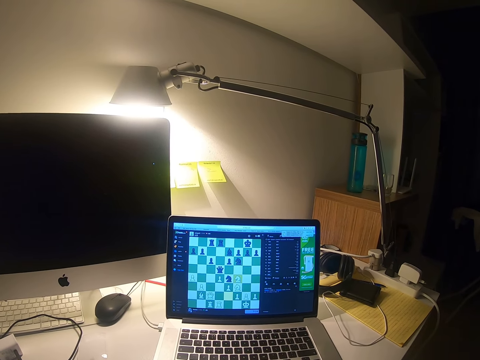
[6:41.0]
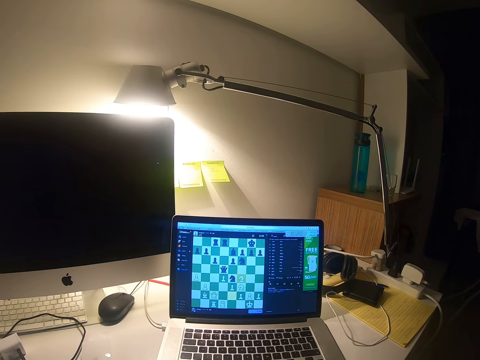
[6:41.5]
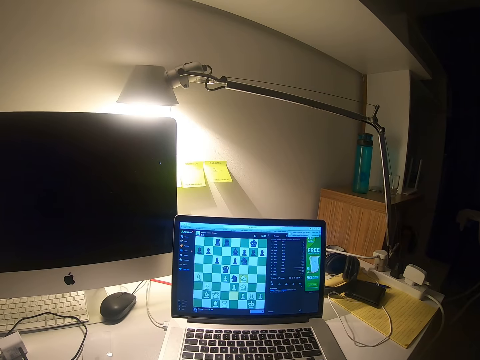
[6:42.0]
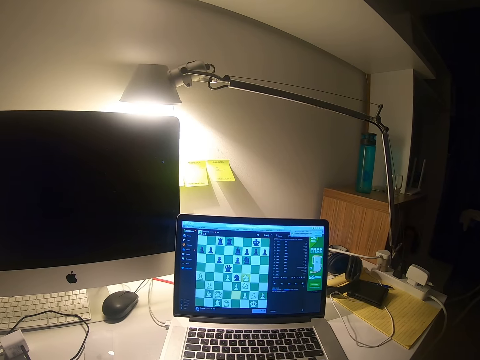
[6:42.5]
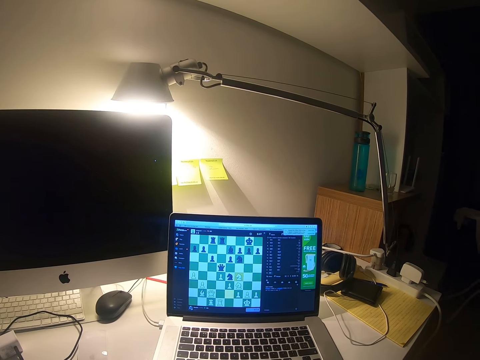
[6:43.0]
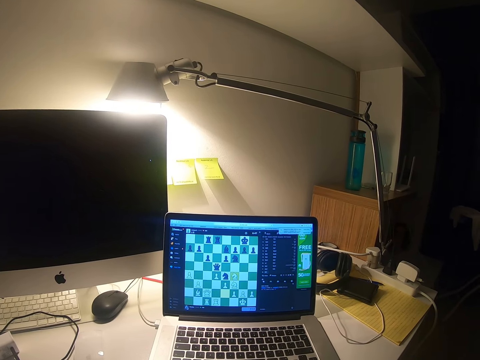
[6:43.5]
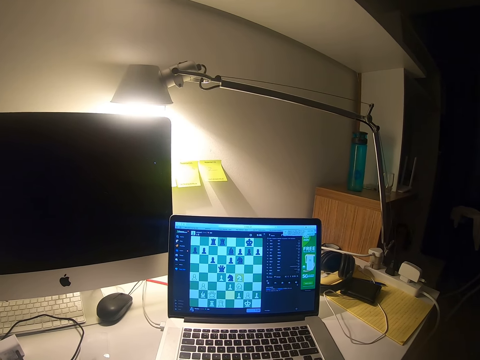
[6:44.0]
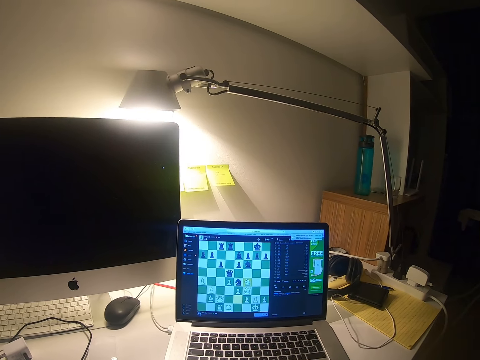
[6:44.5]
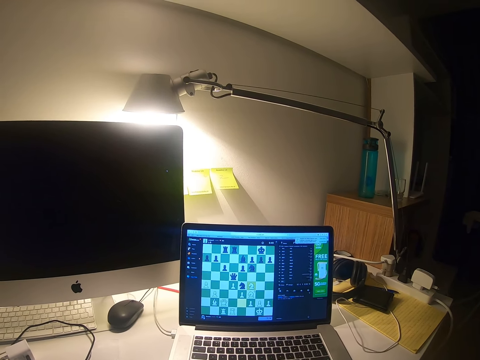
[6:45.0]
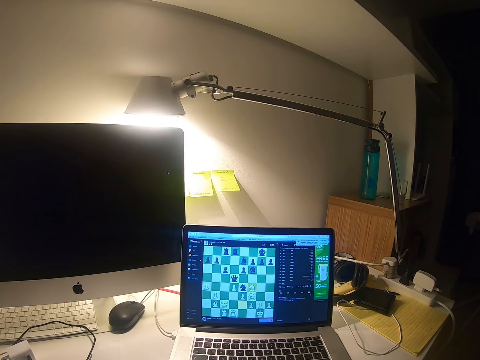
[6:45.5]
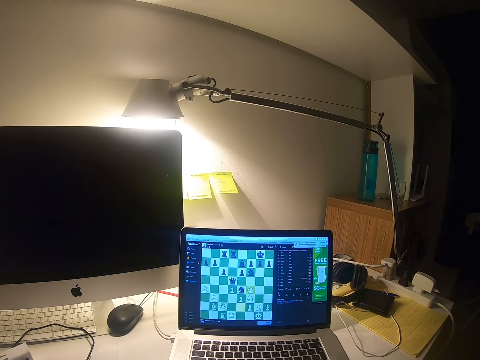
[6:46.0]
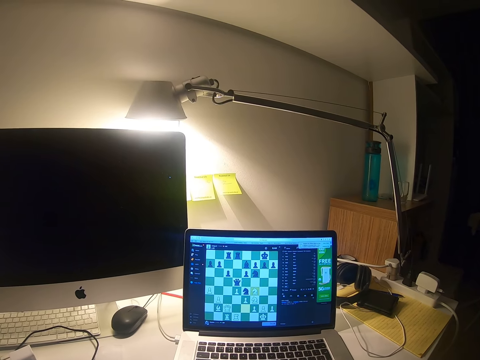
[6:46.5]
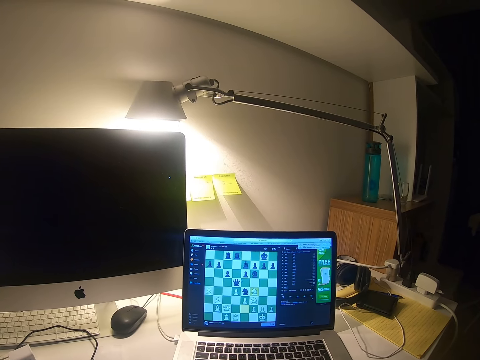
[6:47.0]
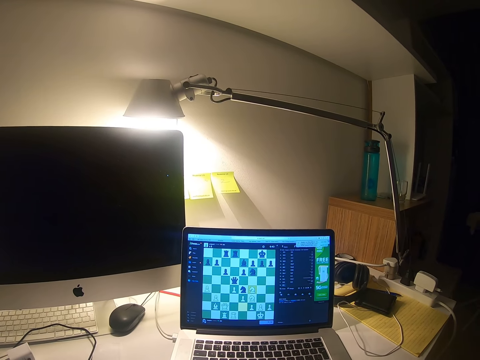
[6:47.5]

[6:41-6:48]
The camera wearer sways a hand.

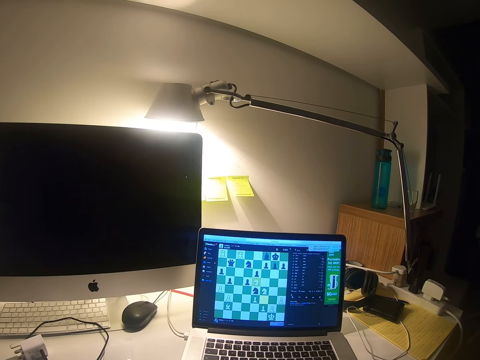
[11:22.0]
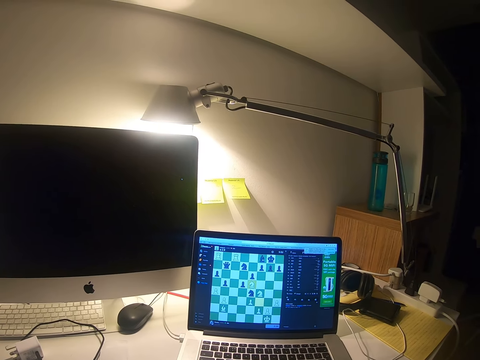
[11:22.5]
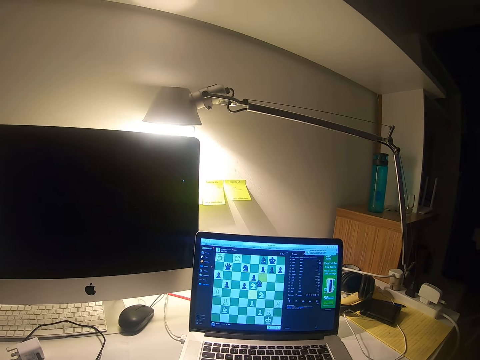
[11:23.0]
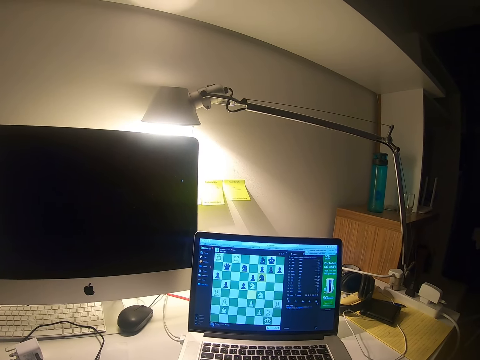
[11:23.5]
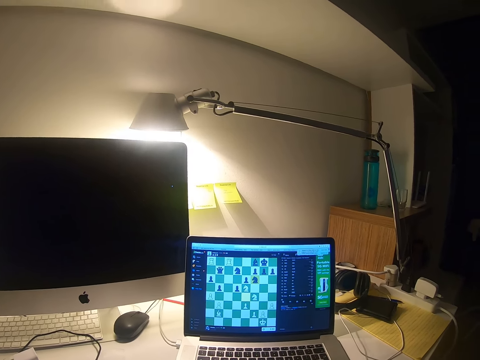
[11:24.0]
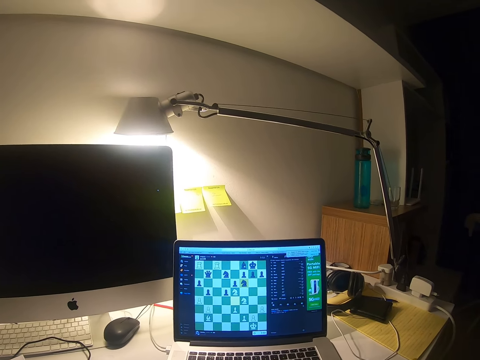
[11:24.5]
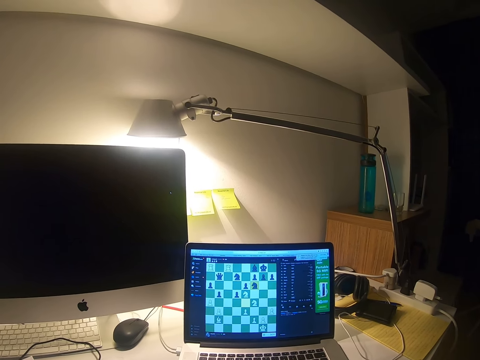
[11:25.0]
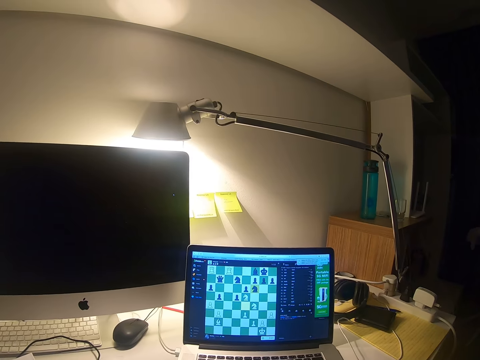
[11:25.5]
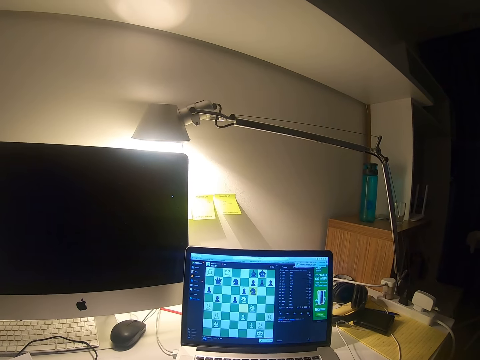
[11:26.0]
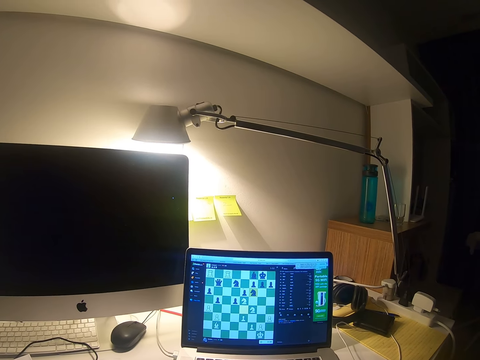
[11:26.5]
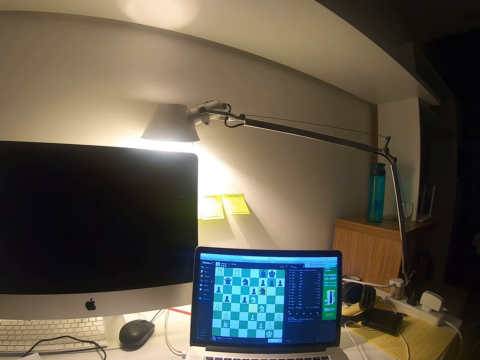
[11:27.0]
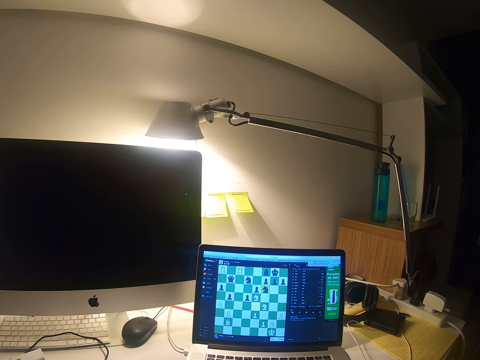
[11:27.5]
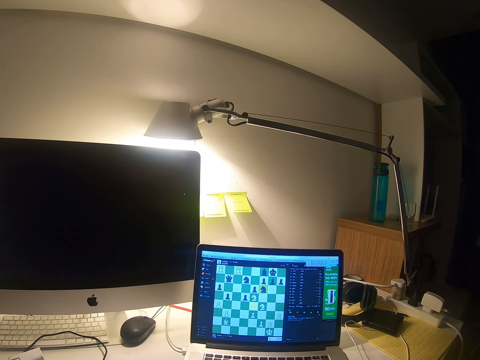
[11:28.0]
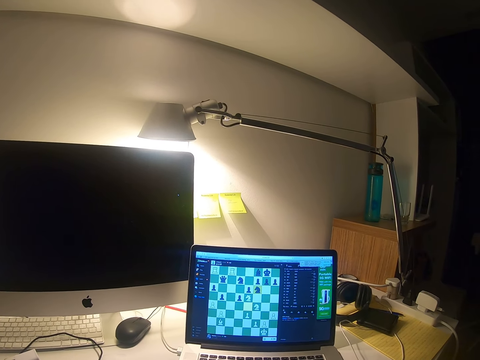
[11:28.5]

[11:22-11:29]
The camera wearer plays a chess game in the laptop.

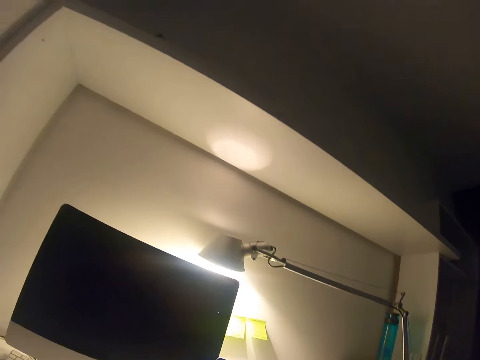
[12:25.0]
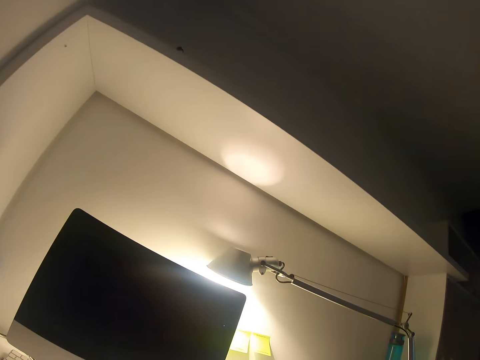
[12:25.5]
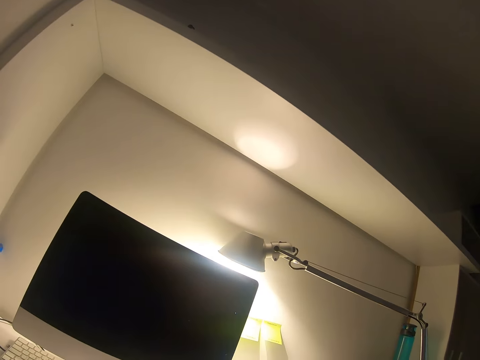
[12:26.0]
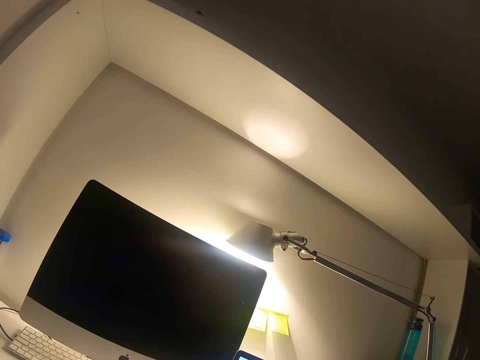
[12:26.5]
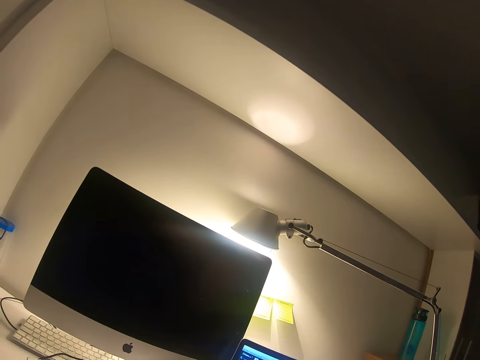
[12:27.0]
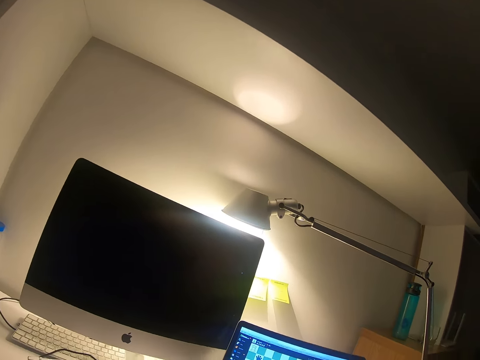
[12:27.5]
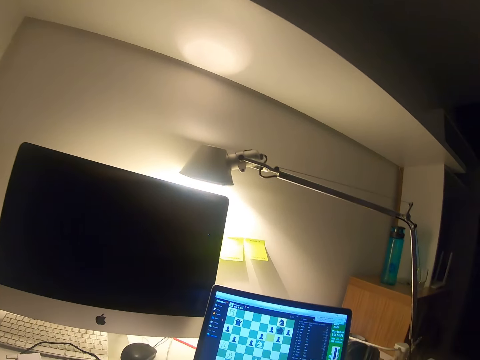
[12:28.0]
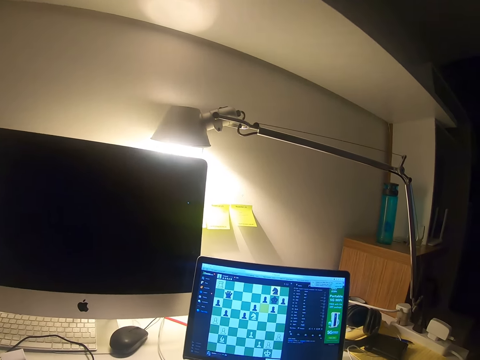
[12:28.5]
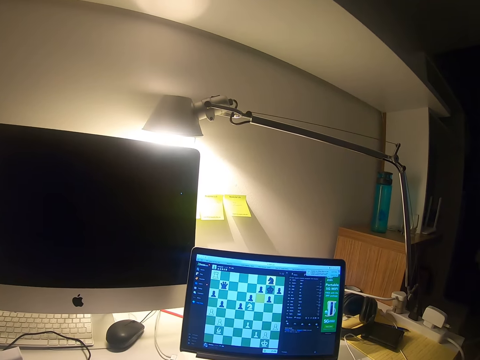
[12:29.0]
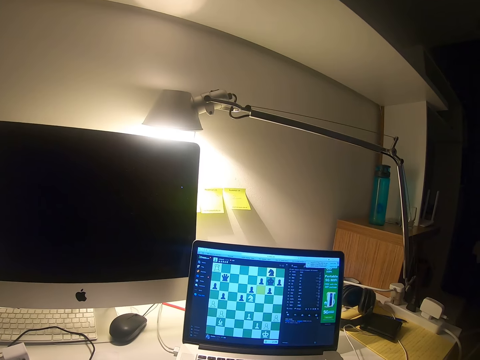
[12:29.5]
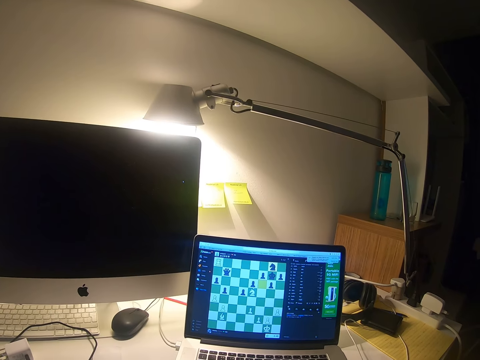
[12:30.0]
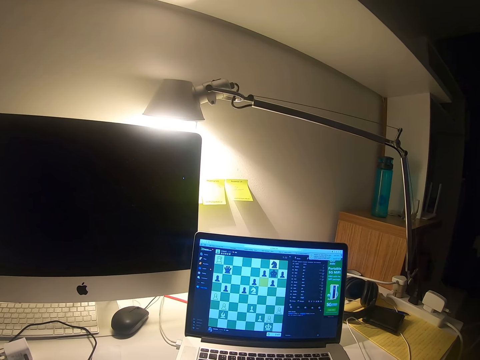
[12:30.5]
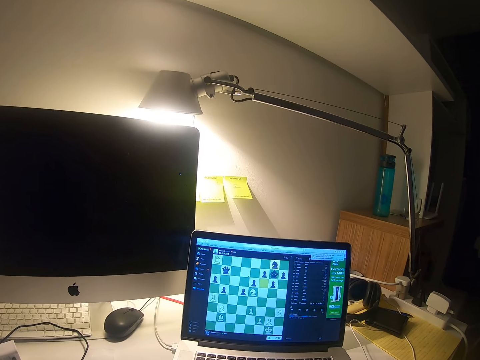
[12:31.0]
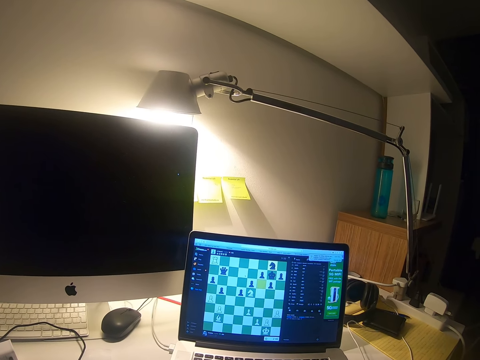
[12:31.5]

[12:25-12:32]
The camera wearer looks around the room.

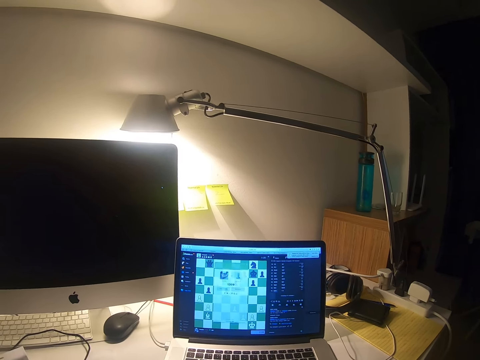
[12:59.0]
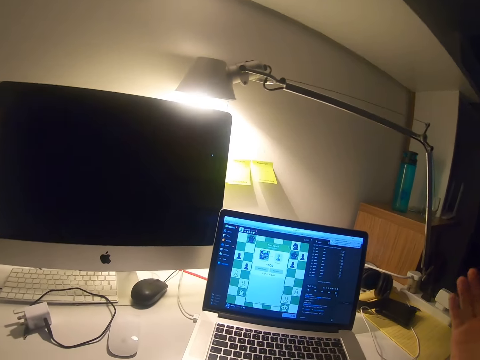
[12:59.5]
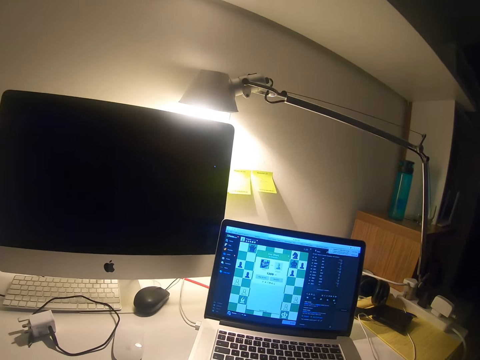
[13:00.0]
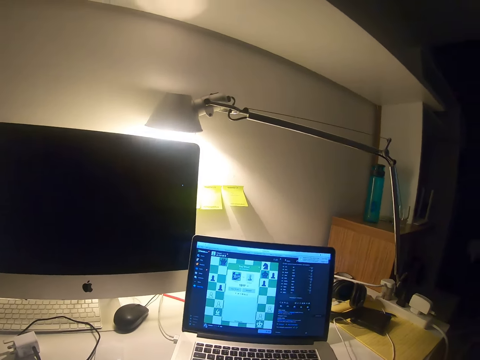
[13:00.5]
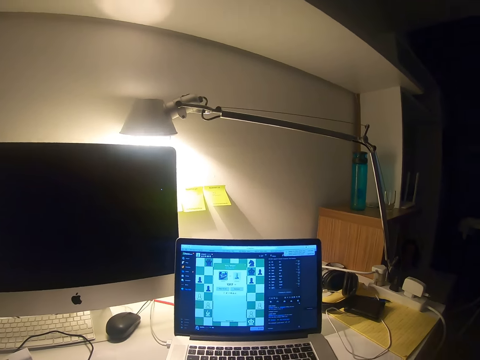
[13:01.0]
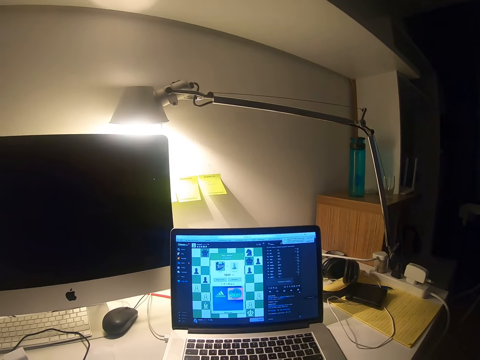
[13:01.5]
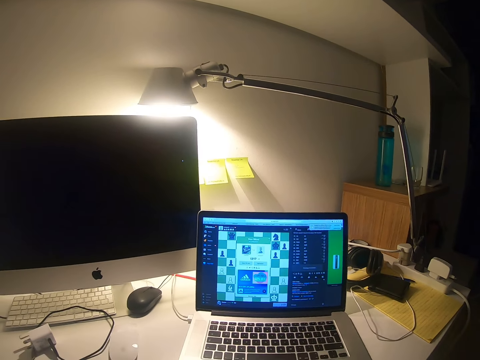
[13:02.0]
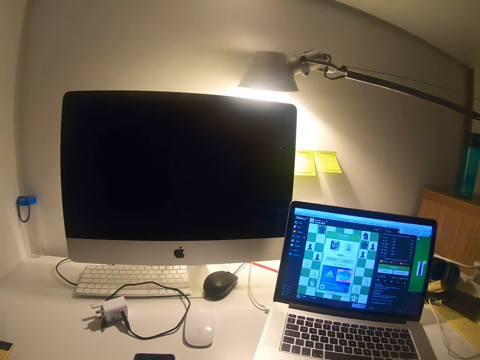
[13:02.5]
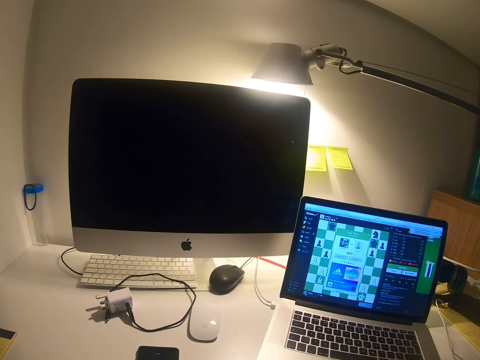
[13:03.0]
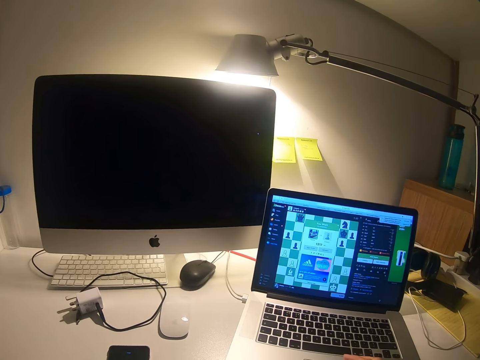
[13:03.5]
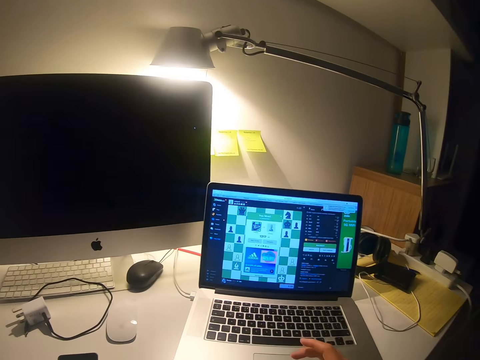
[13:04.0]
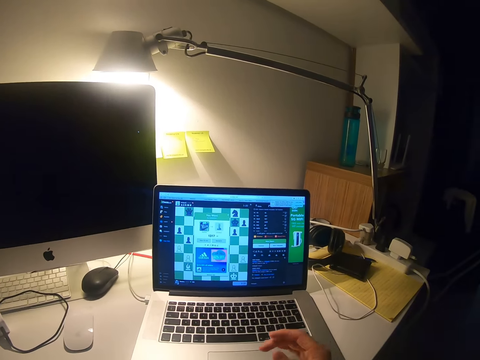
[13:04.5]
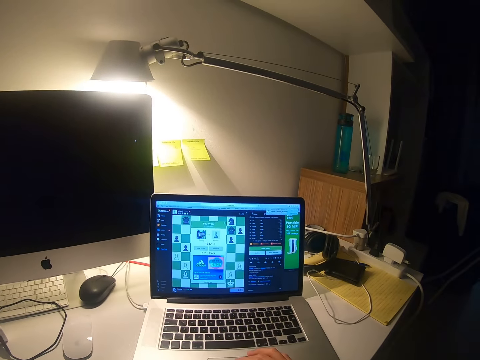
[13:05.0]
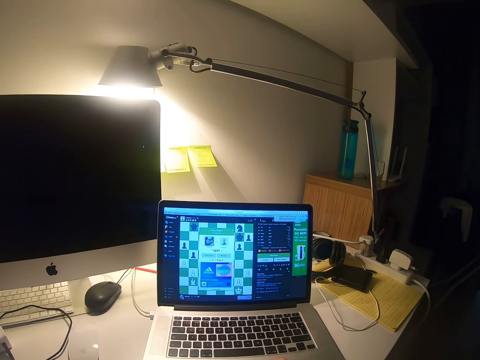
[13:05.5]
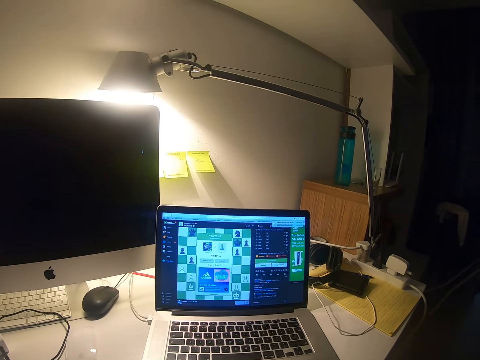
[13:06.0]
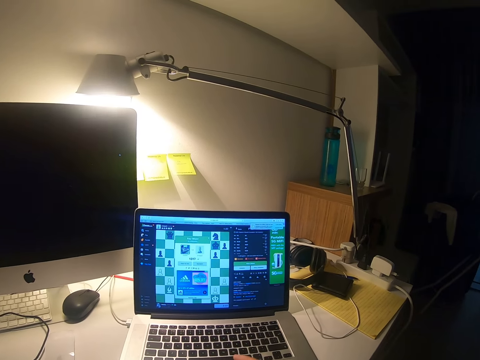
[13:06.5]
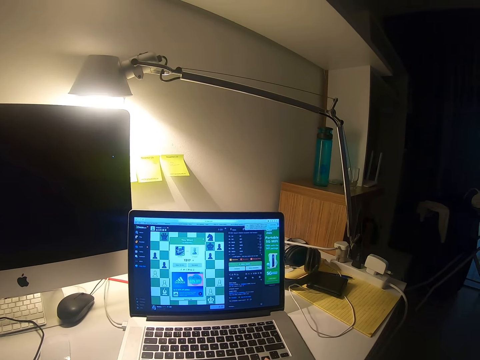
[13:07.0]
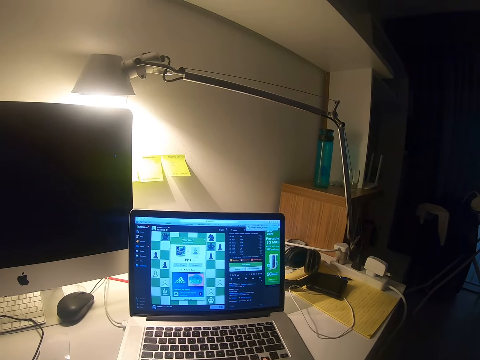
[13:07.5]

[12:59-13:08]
The camera wearer raises his hand. He gestures with his right hand. He plays the chess game in the laptop. He raises his hand. He scrolls the laptop using the keyboard mouse.
